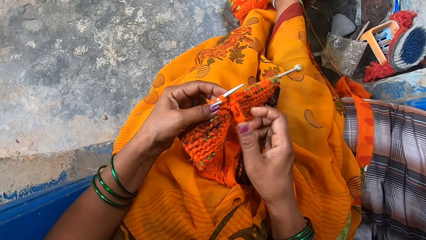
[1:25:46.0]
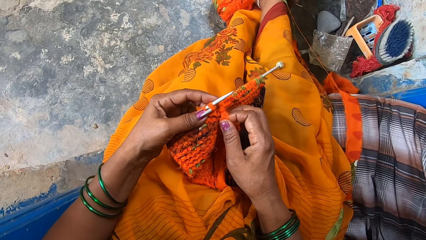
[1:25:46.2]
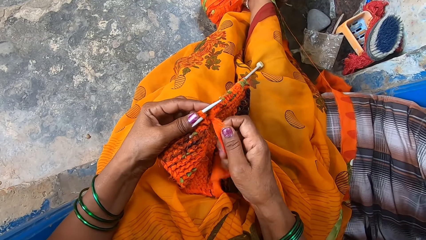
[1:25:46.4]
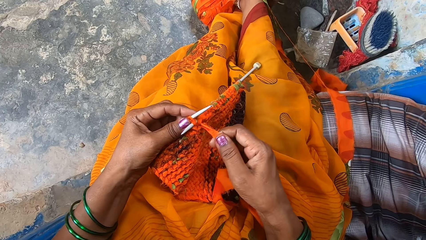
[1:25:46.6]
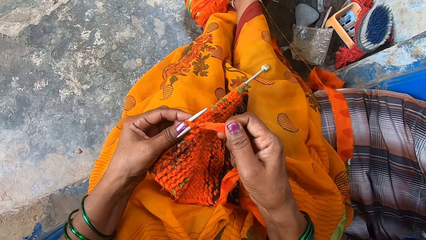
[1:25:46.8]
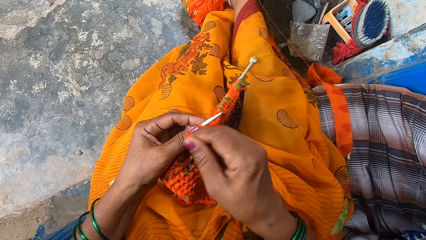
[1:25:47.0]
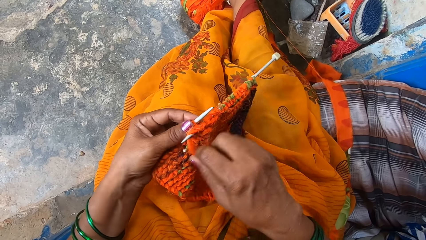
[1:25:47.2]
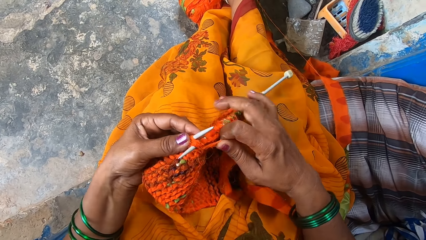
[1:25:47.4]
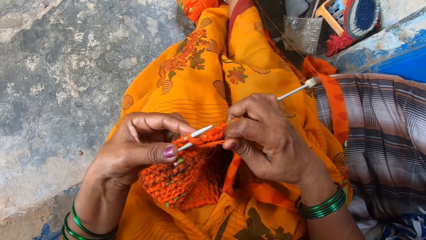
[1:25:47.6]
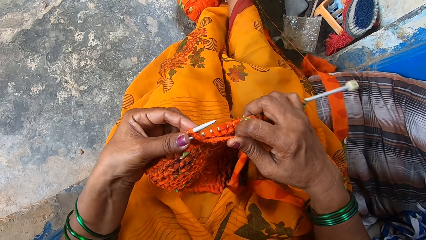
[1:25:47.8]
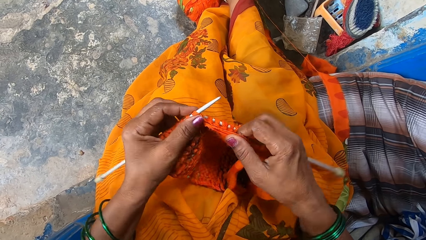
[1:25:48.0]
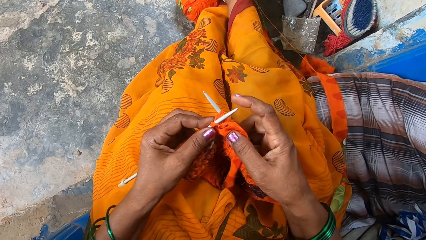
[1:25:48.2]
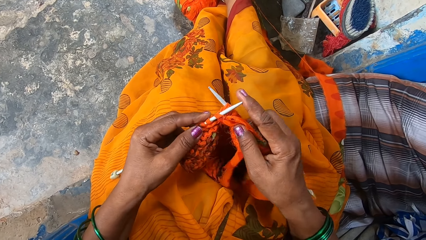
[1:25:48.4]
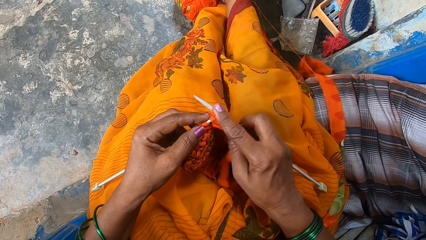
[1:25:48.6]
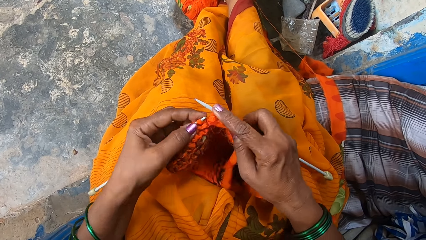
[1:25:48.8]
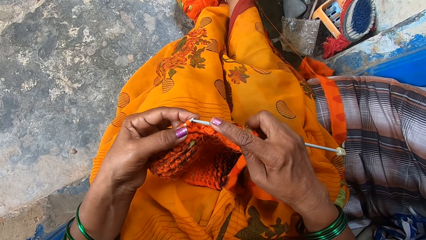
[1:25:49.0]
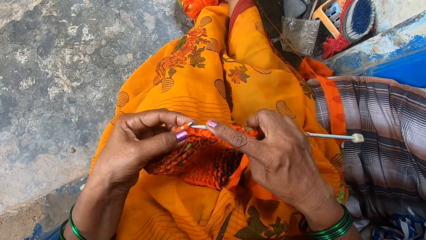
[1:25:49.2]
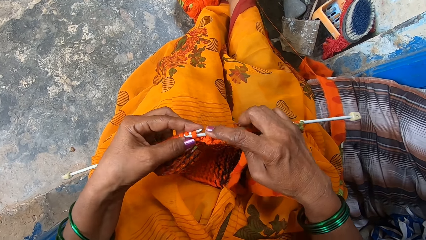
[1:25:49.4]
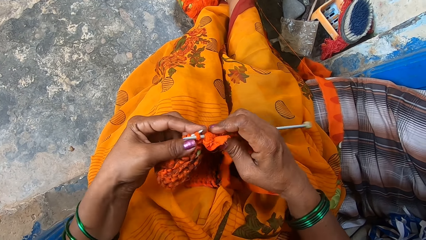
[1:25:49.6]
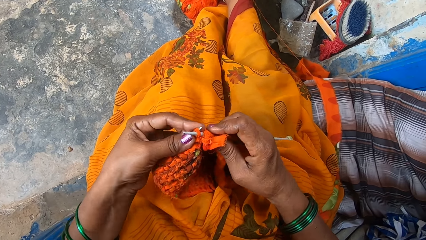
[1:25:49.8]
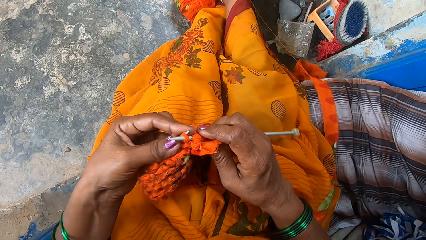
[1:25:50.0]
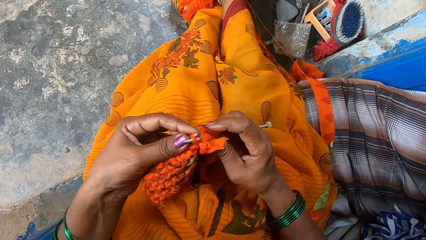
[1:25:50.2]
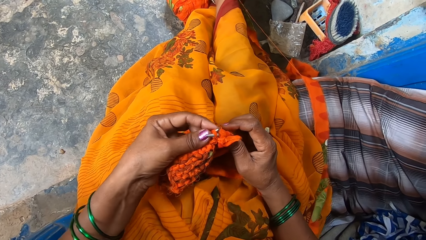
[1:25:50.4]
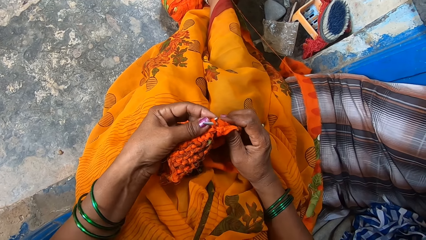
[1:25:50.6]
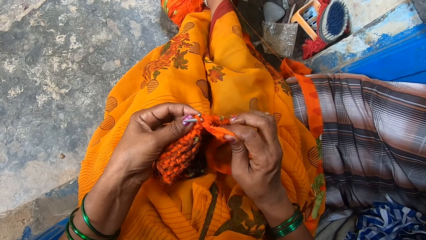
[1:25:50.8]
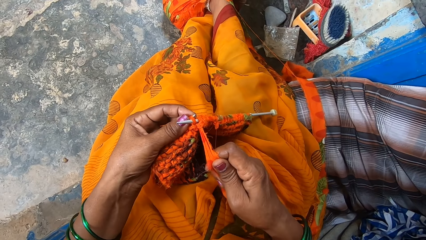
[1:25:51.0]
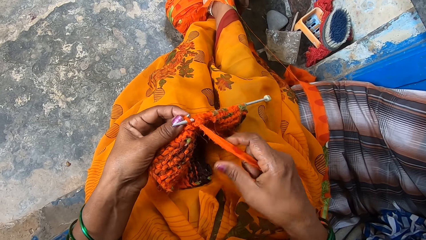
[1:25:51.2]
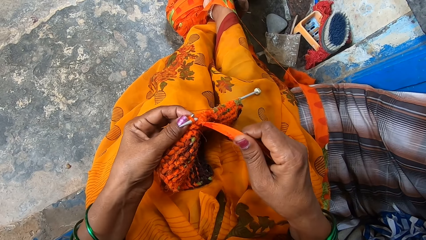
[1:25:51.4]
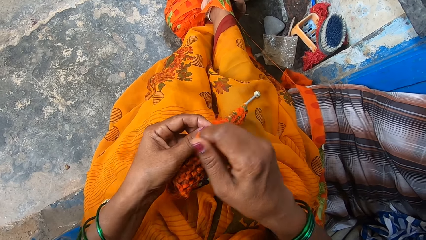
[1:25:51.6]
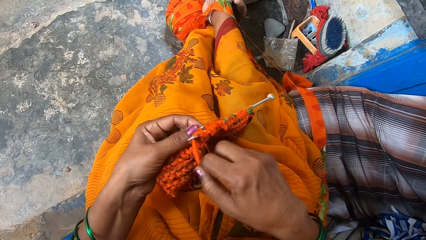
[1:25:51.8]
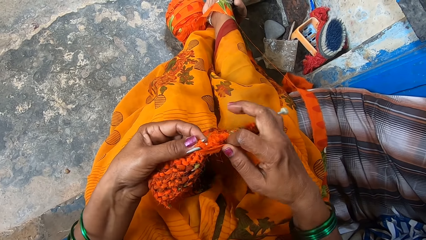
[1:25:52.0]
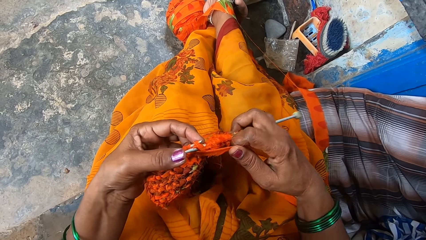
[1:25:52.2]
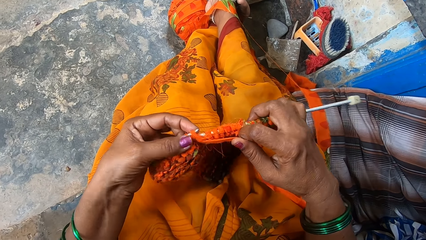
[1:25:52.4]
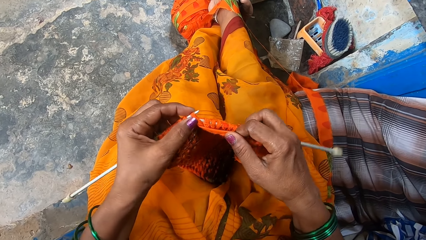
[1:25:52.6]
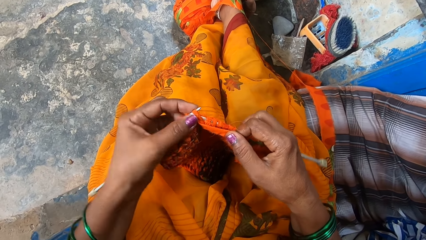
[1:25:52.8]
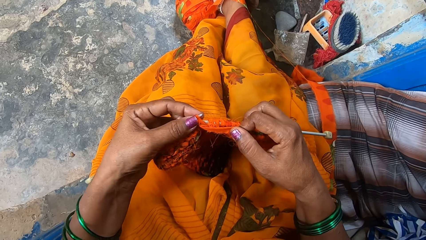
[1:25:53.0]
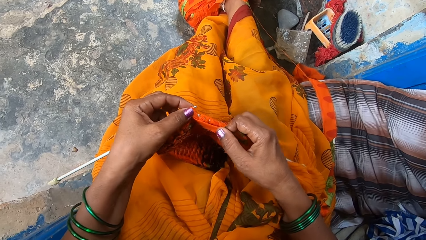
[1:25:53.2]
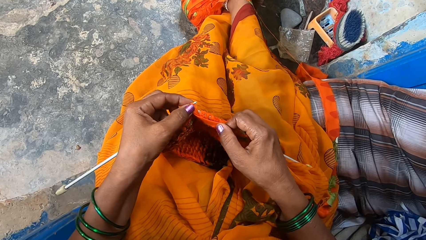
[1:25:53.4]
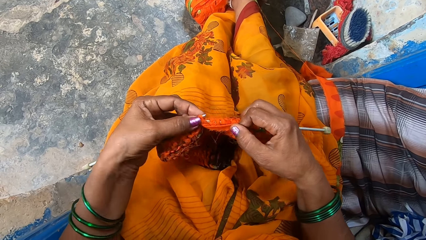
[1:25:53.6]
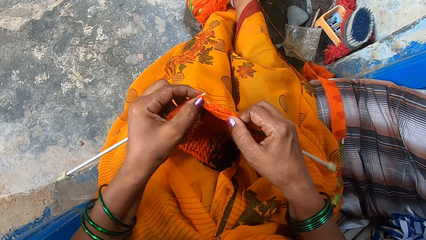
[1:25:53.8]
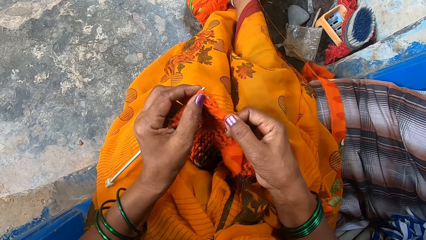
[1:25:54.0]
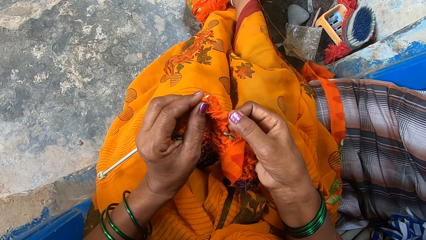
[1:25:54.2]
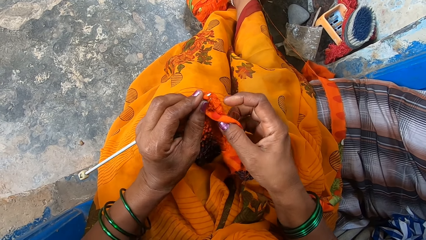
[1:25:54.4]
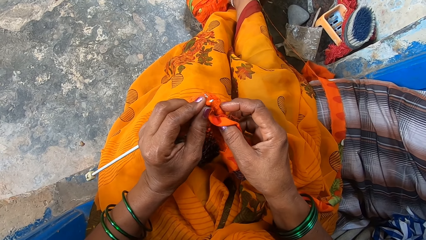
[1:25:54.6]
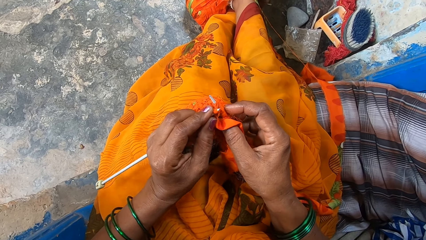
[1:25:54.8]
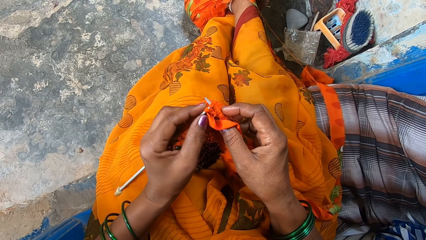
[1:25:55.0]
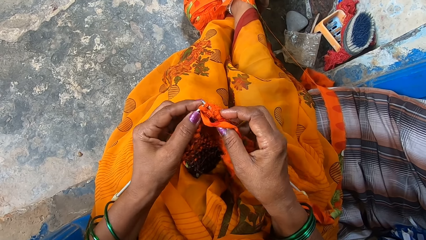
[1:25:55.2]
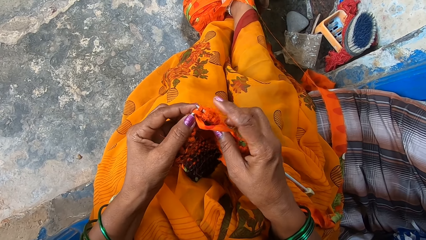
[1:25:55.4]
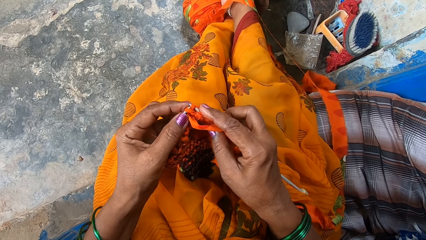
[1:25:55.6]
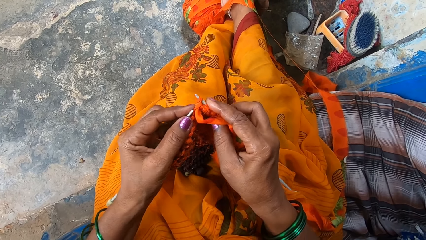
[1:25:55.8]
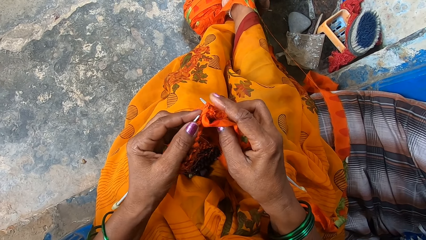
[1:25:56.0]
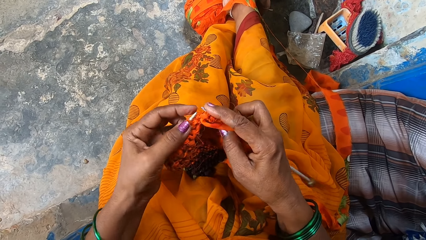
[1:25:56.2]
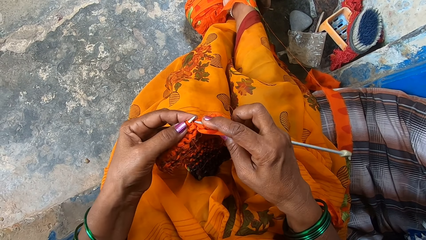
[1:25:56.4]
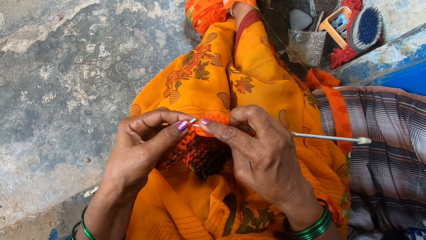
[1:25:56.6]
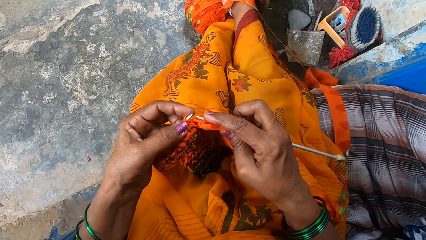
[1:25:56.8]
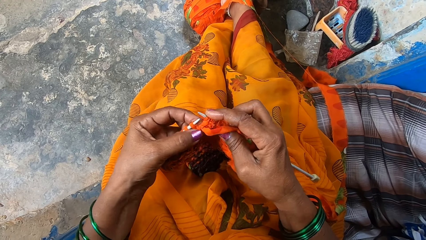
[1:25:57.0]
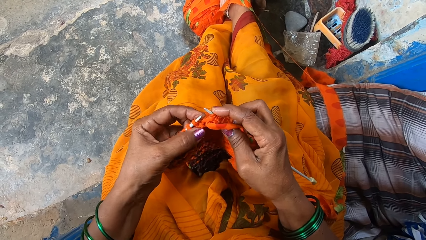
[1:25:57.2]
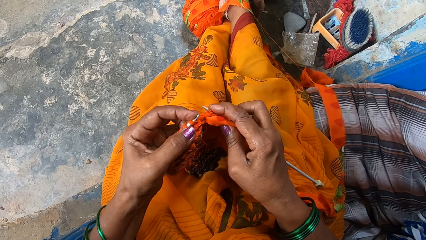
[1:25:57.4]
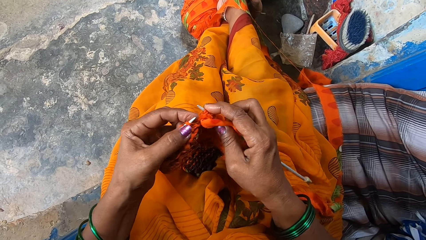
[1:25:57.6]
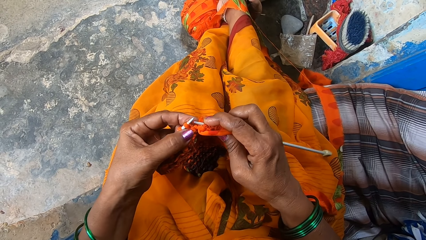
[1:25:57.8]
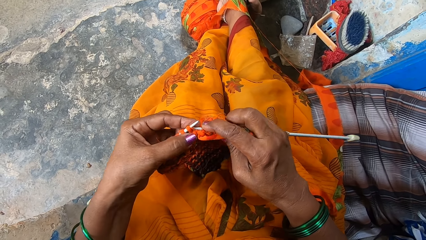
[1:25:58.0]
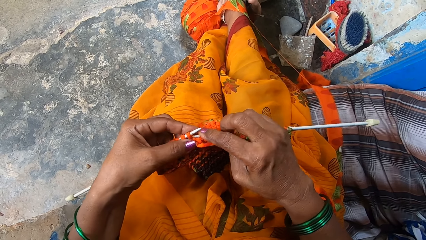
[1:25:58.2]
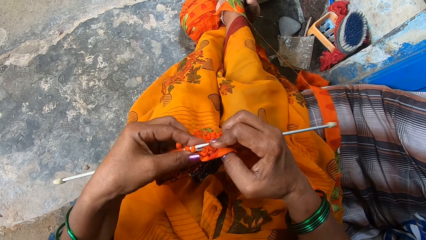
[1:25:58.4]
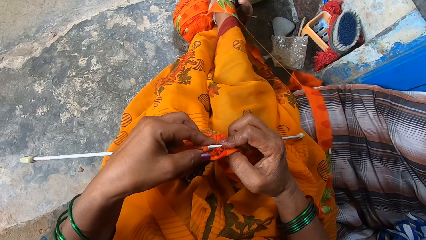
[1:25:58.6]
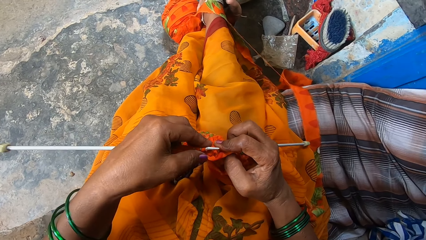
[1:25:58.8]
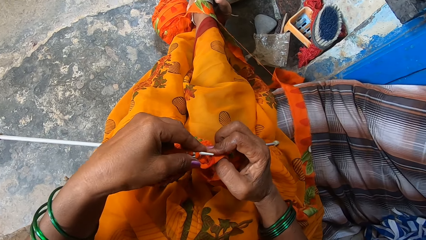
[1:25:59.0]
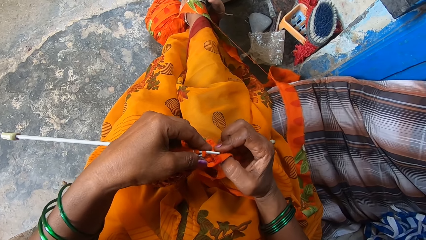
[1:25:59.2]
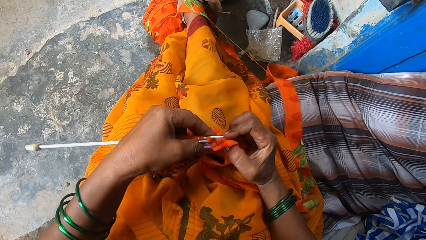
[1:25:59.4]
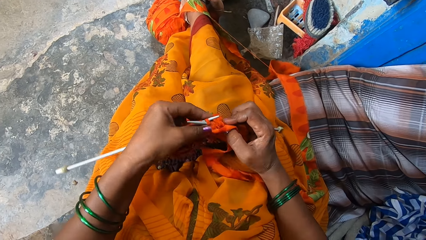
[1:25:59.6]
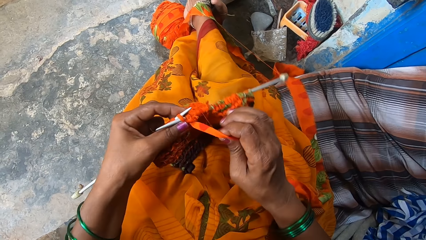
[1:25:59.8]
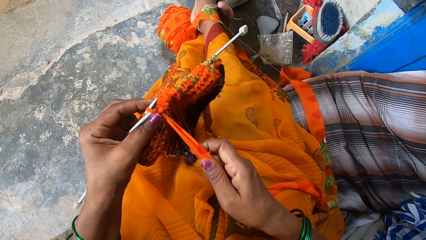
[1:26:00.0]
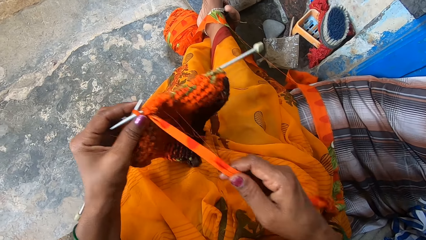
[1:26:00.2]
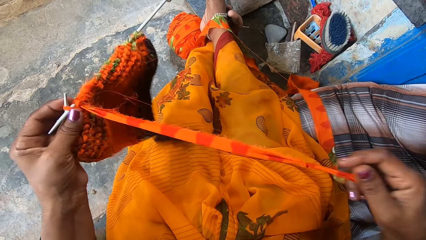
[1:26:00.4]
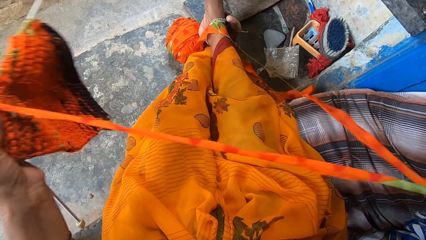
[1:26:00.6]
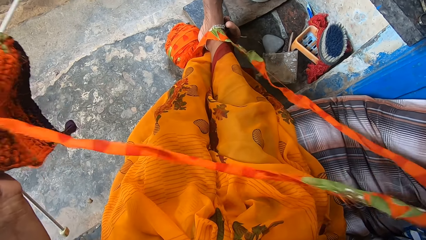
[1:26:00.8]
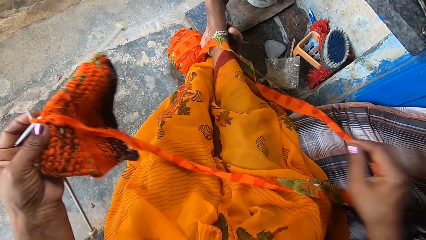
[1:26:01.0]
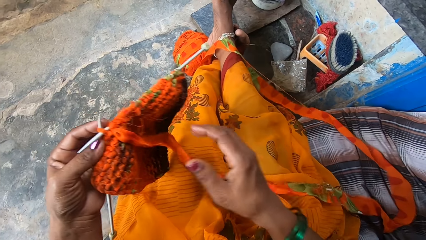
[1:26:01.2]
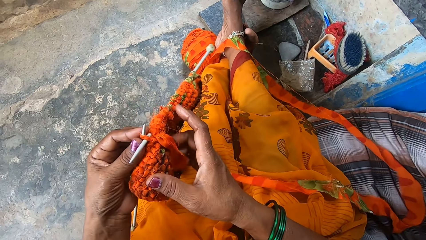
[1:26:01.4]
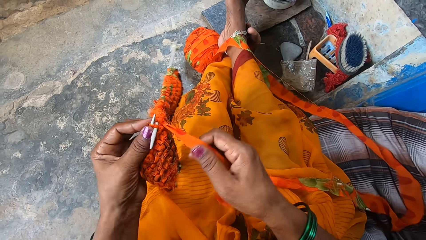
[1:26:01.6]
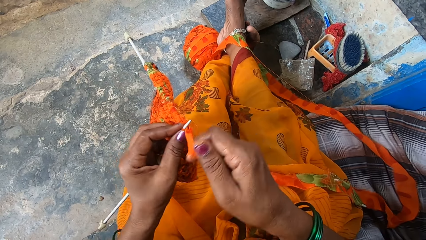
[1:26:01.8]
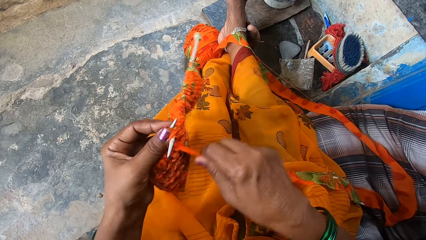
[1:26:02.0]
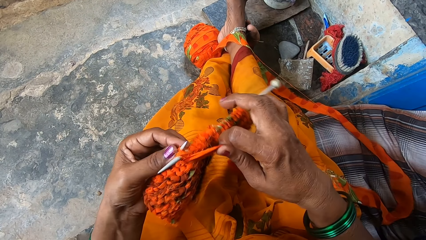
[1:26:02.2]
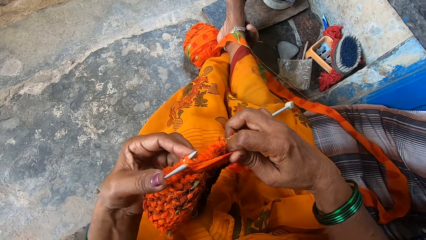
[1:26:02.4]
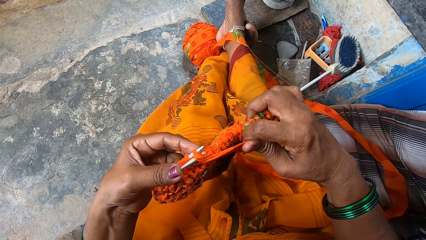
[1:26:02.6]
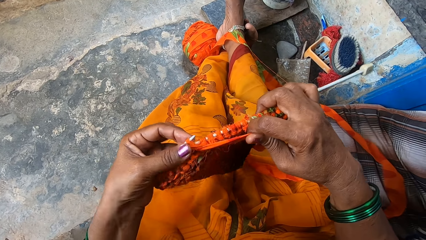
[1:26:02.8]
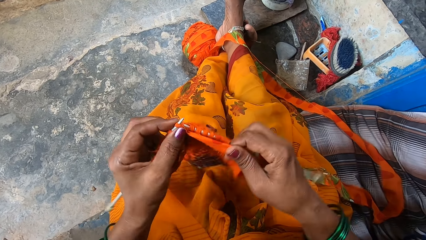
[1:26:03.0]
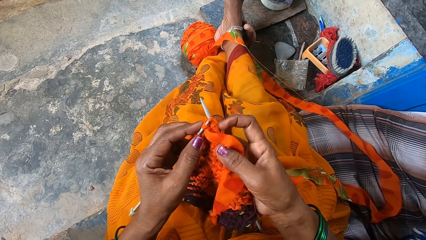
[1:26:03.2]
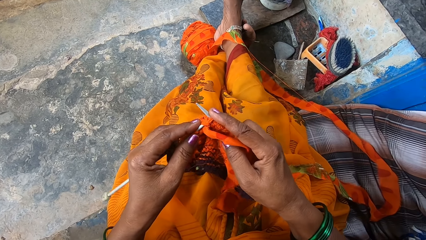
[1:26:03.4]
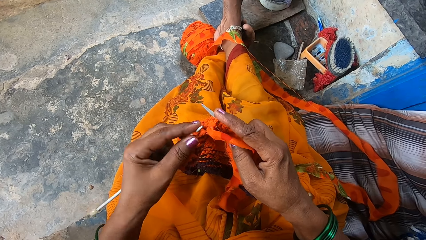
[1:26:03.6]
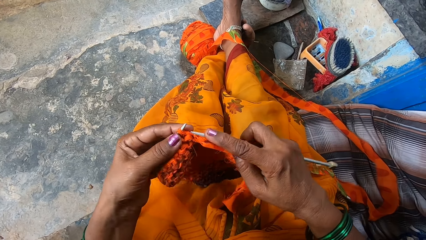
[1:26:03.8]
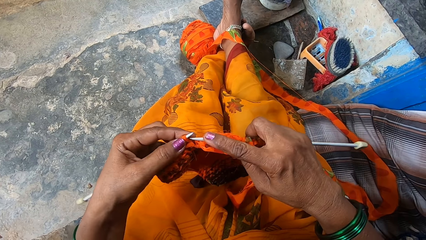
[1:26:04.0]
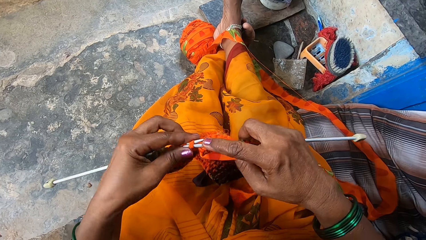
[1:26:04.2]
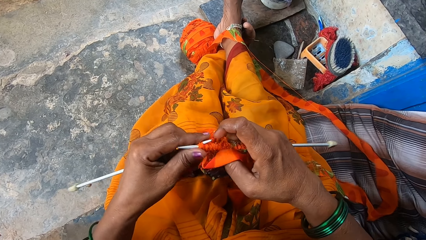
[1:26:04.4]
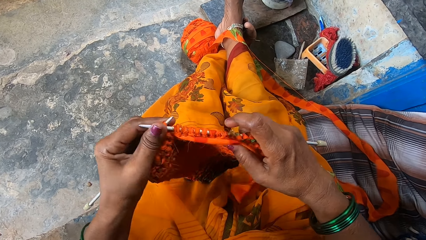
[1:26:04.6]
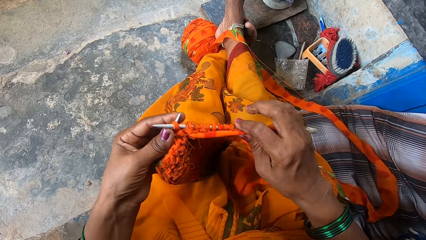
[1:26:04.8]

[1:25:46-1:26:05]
The camera wearer knits a garment using two needles. They pull the yarn. They knit the garment using two needles.
